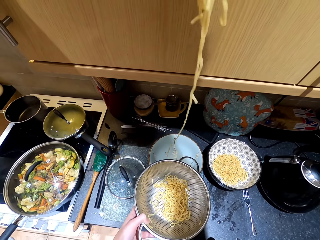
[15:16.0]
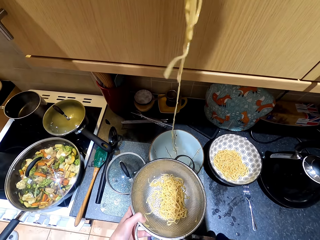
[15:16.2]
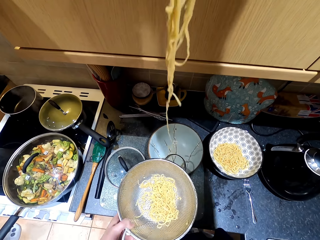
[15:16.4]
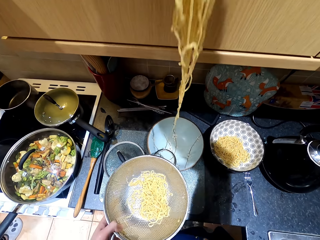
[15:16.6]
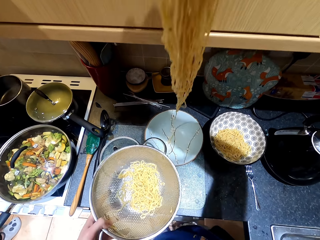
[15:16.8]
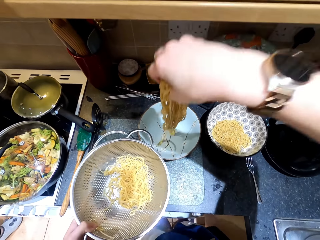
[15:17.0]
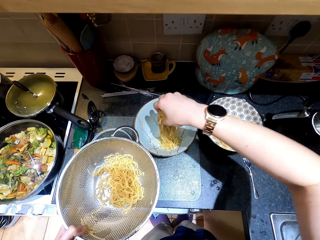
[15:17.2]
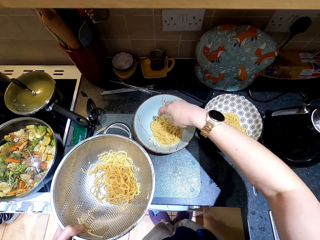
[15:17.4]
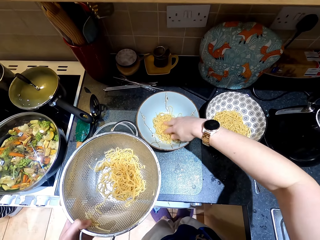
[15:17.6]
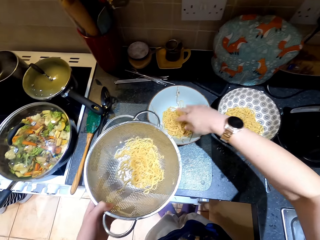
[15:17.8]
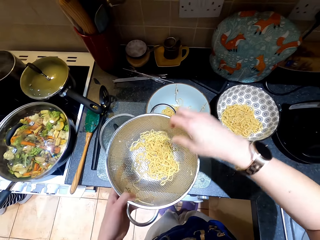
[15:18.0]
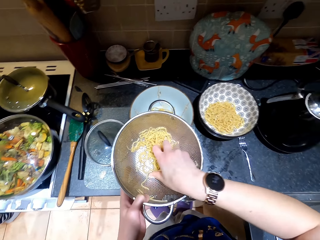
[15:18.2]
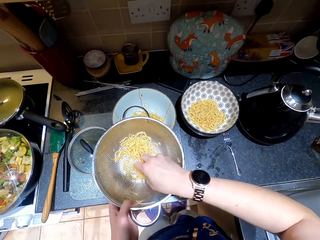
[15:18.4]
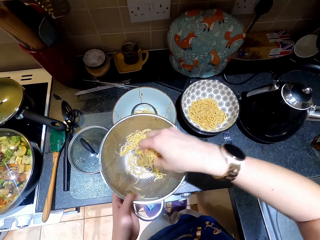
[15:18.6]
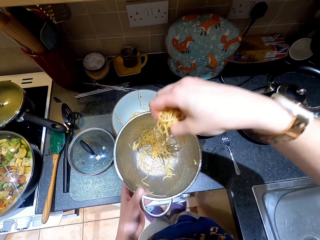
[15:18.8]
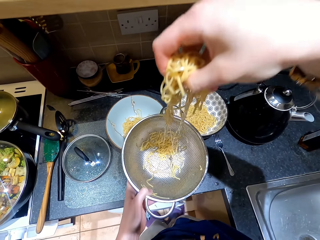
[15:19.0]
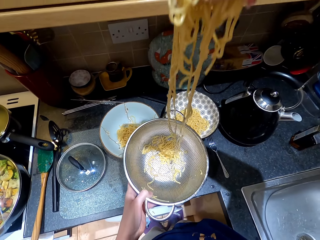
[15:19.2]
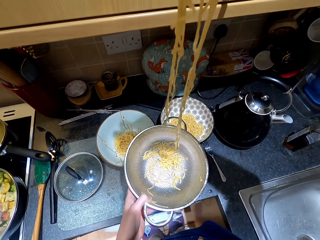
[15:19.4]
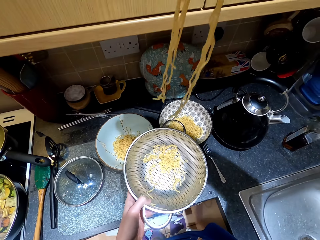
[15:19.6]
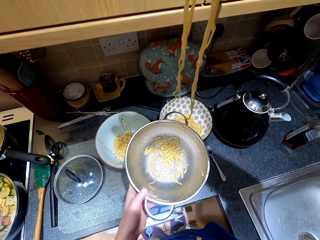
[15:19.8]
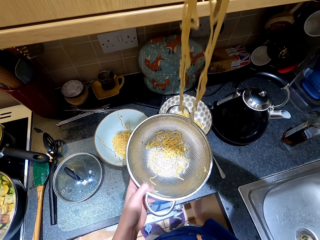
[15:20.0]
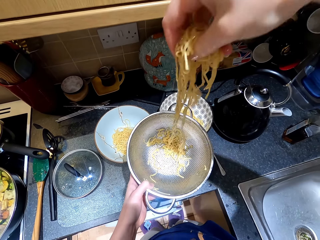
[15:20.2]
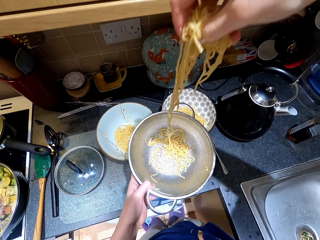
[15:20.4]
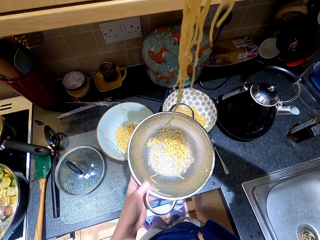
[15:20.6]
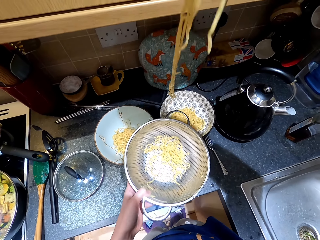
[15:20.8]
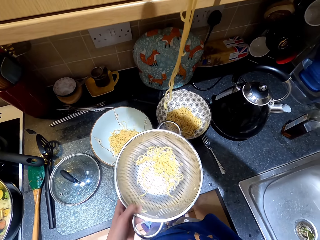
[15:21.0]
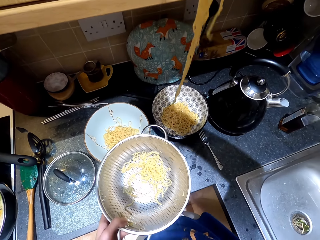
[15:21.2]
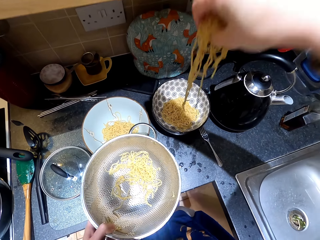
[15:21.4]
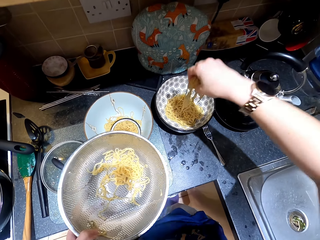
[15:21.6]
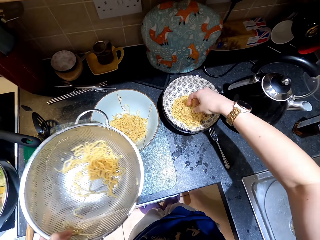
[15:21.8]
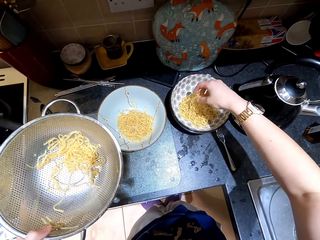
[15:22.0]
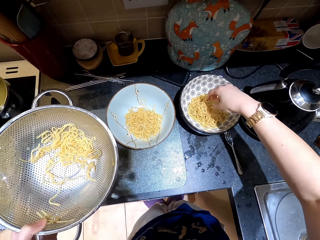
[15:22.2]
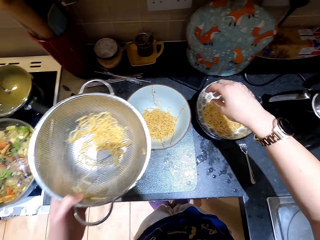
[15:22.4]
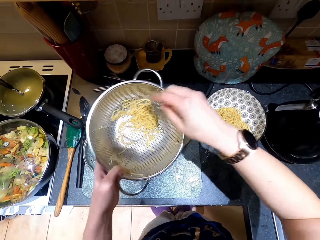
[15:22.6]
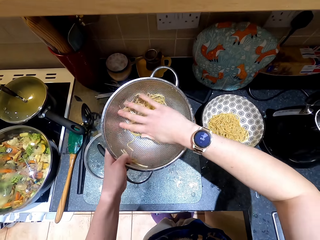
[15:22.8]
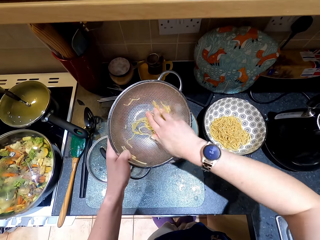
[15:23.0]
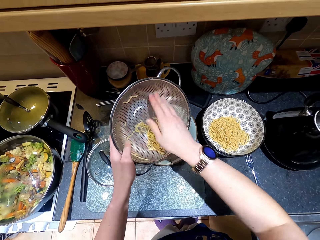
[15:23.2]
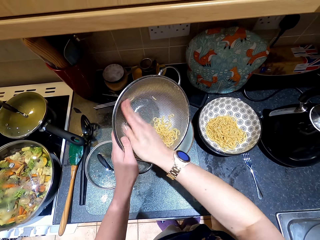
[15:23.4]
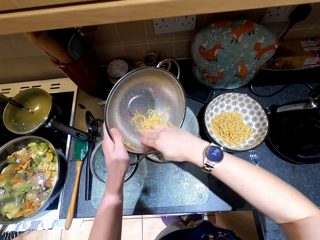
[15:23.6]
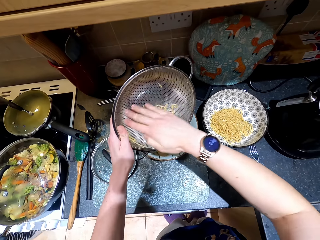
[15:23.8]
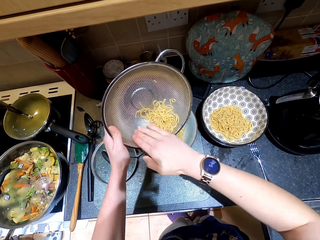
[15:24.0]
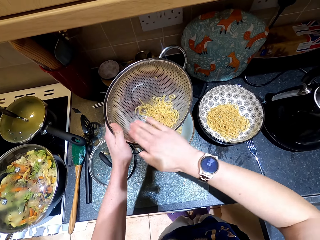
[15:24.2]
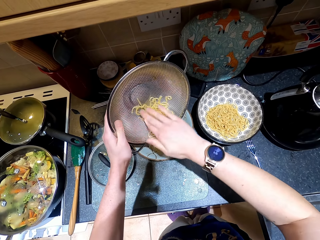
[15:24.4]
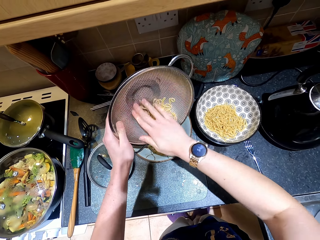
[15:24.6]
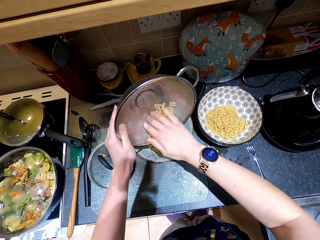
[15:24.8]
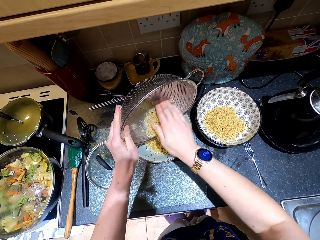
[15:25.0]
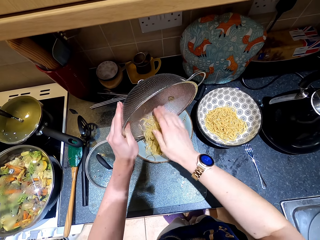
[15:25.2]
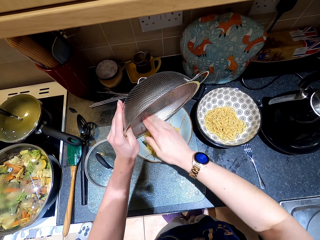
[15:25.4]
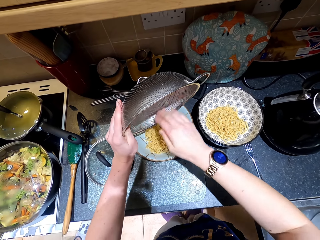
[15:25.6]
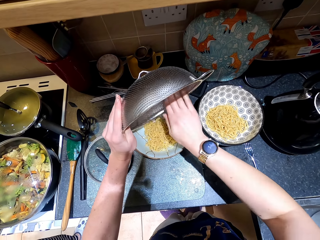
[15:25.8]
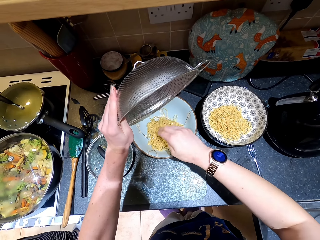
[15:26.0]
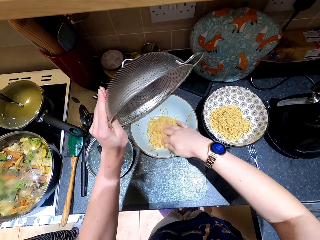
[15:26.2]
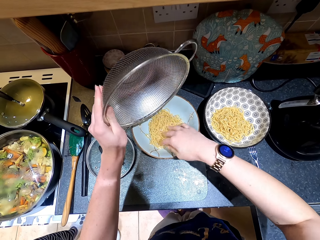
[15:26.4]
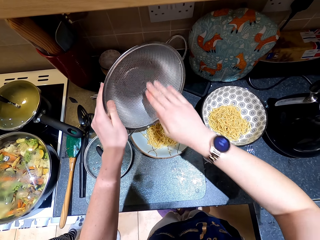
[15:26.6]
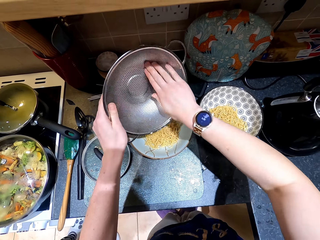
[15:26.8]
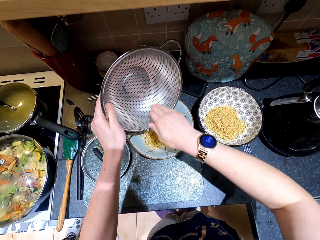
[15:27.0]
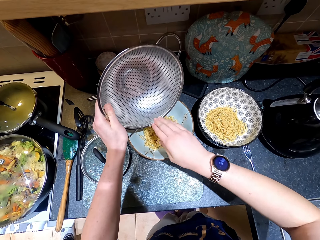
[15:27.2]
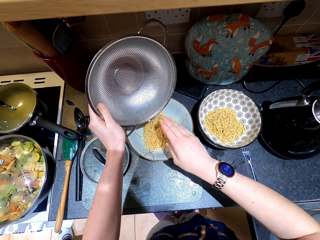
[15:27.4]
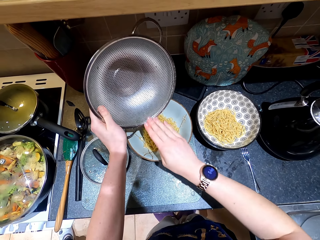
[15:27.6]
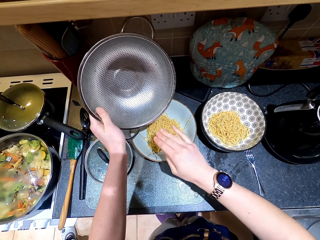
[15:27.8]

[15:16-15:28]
The camera wearer puts the noodles in another ceramic plate. They pick up the noodles. They place the noodles in the plate. They put the noodles in the other ceramic plate.

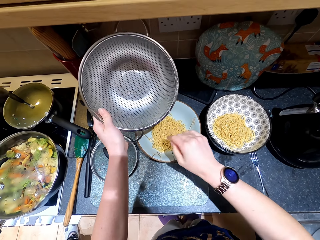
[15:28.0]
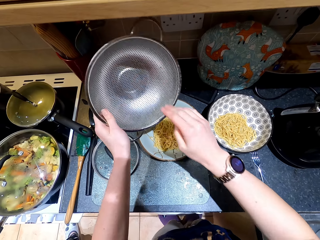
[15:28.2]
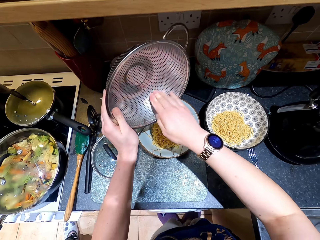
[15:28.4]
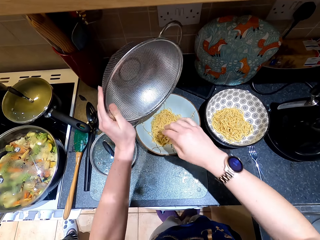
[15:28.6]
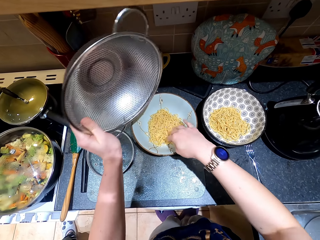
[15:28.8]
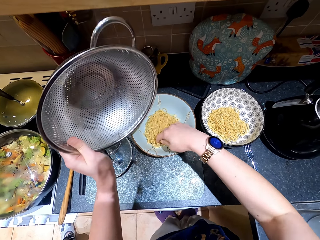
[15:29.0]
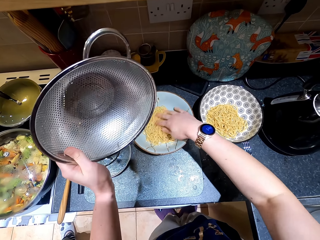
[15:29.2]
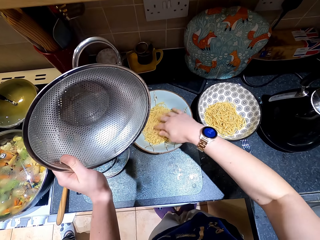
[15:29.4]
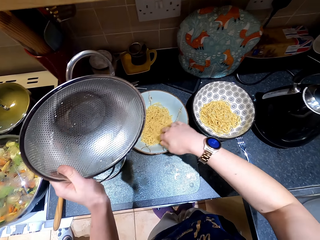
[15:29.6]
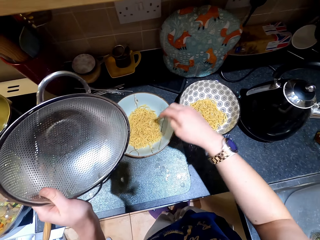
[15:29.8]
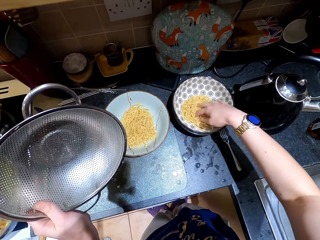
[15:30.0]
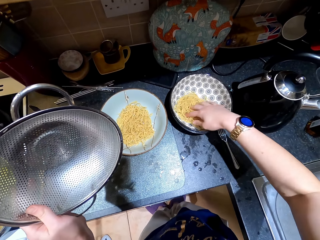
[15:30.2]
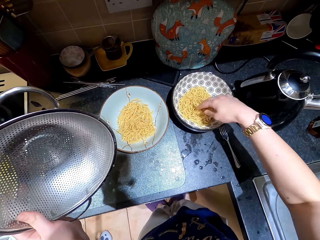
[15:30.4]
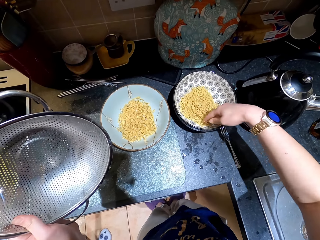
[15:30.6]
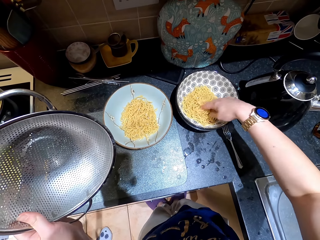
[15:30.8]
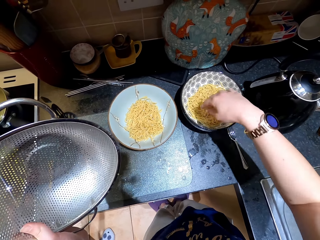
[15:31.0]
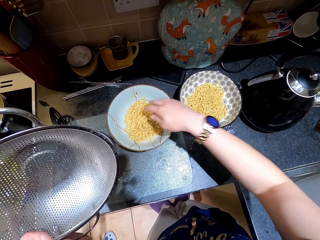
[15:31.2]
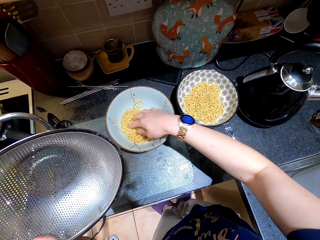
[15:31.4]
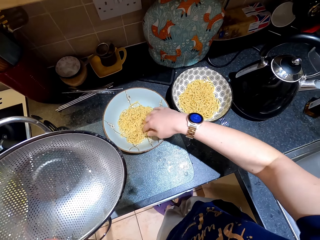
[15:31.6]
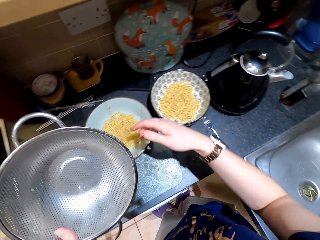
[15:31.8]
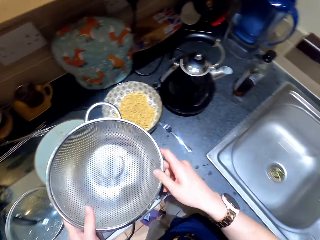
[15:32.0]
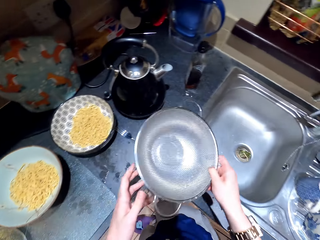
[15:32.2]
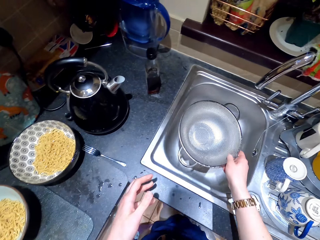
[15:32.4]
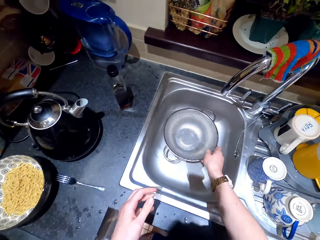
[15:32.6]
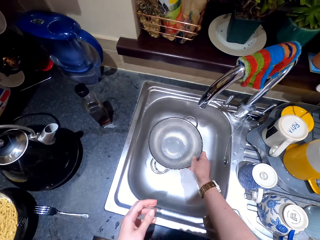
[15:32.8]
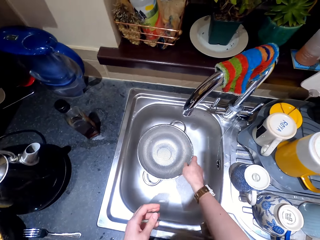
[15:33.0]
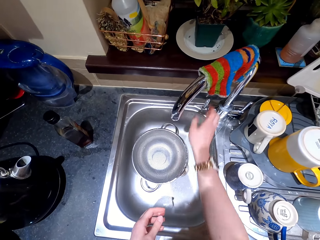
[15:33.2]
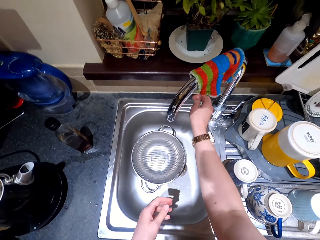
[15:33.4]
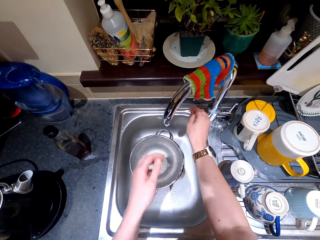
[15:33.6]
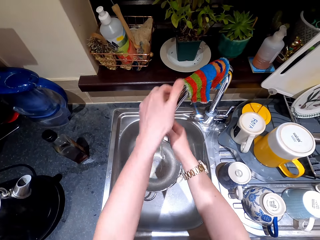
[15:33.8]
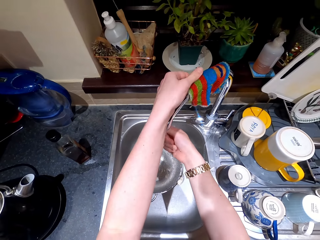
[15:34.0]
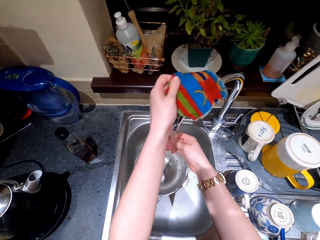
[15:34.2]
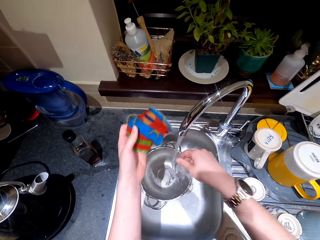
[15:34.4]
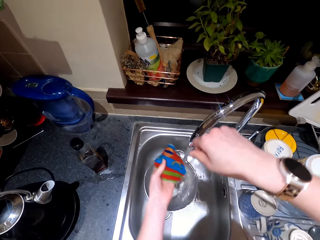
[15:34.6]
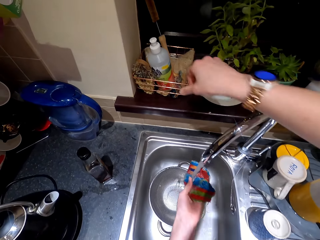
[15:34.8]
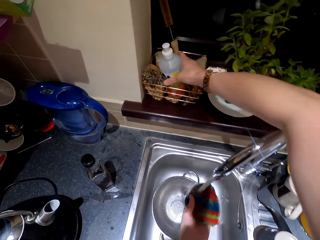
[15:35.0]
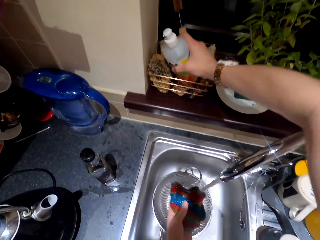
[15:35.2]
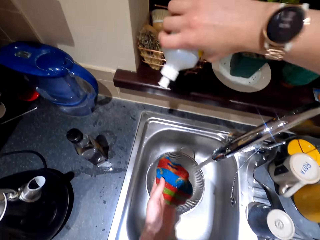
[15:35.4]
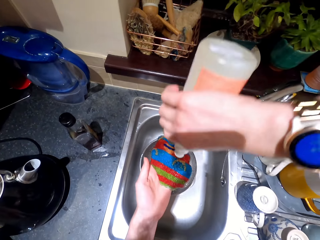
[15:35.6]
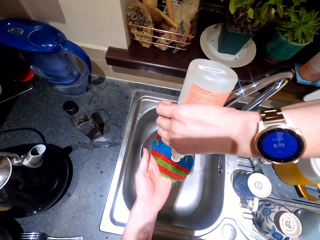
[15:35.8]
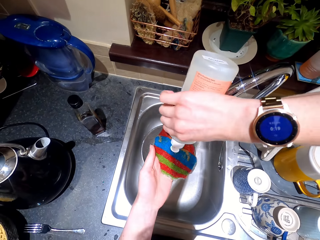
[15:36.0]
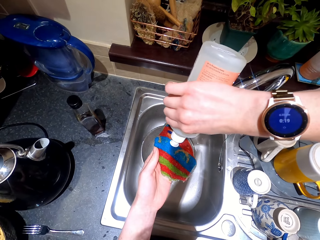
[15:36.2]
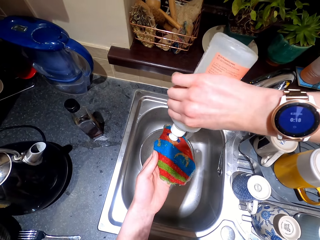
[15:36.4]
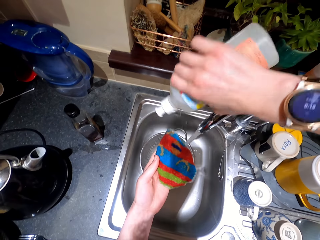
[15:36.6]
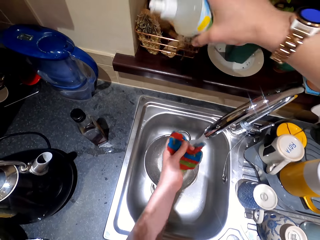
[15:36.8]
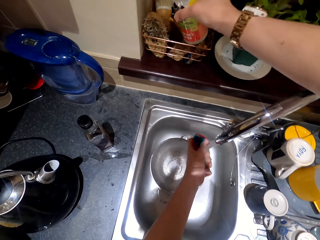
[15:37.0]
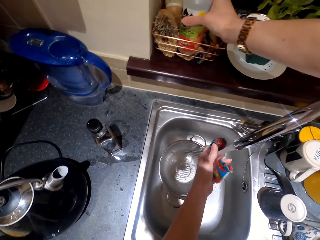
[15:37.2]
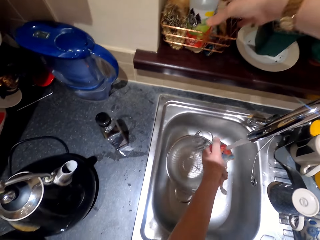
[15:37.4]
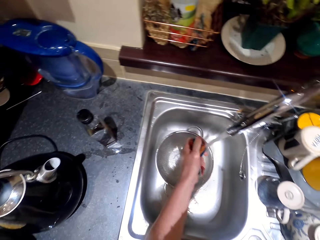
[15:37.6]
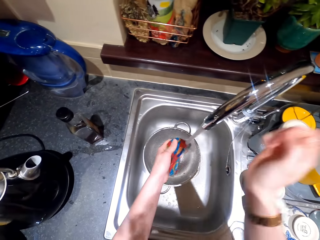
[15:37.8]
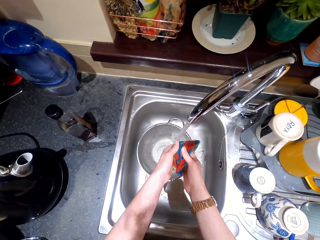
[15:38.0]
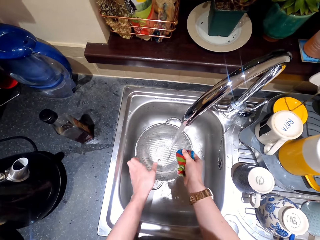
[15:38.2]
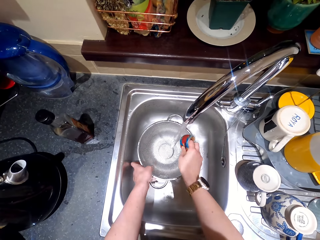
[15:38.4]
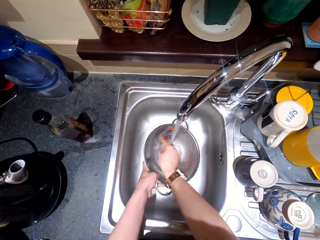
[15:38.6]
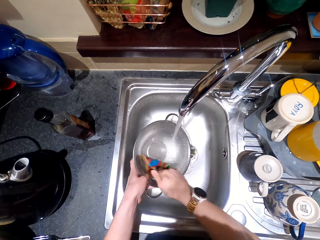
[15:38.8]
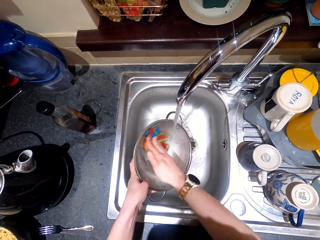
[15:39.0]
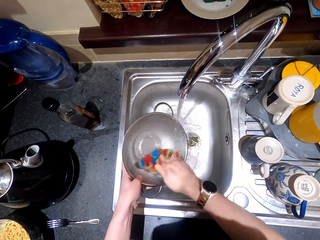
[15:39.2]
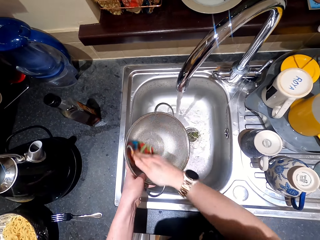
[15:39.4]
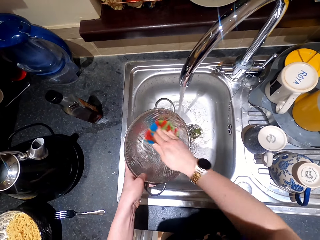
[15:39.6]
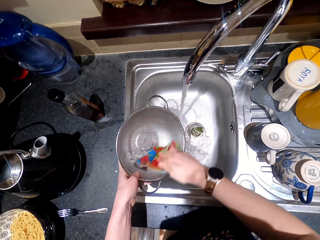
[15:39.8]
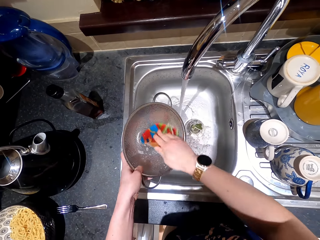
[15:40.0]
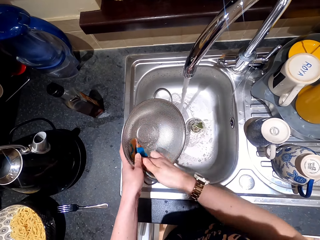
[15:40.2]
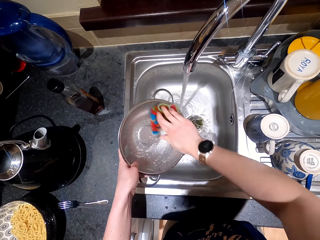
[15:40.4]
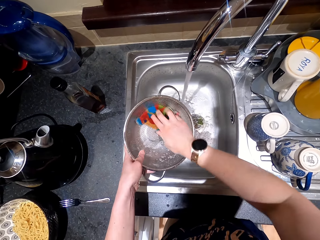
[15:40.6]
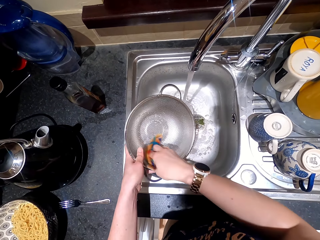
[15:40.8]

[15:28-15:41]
The camera wearer touches the noodles in the plates. They place the colander in the sink. They pick up the towel from the tap. They pick up the detergents. They put the detergent in the towel. They place the detergent bottle on the countertop. They wash the towel. They wash the colander.
